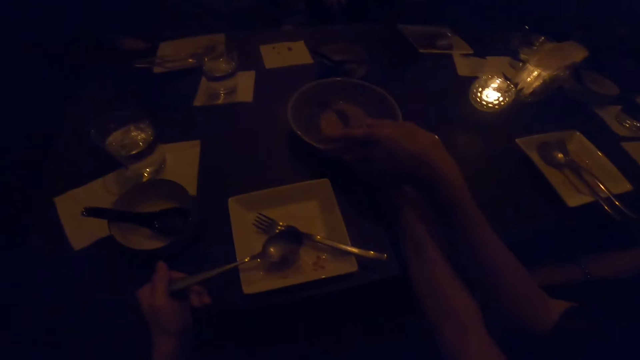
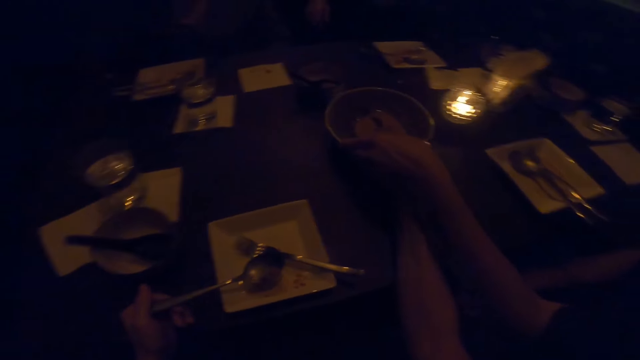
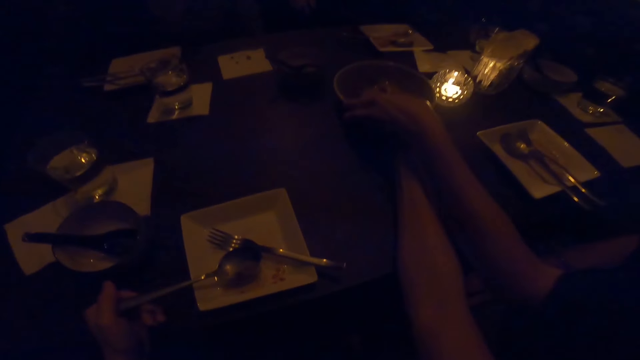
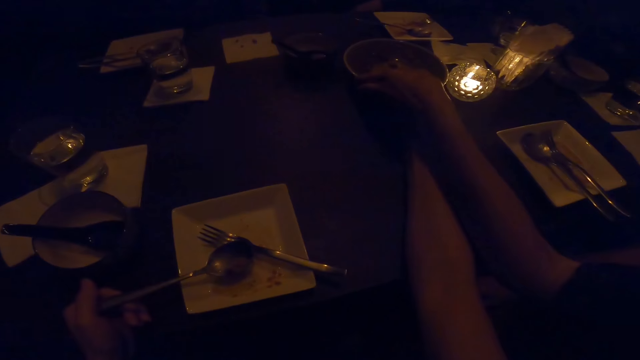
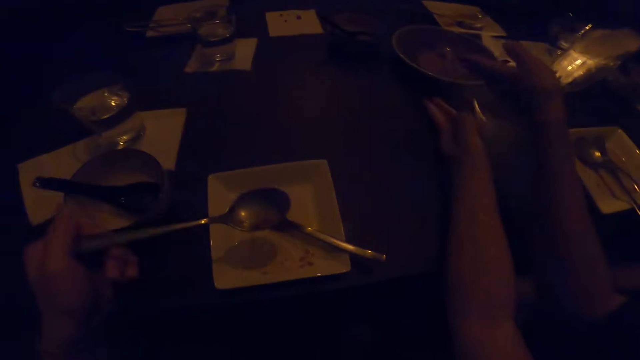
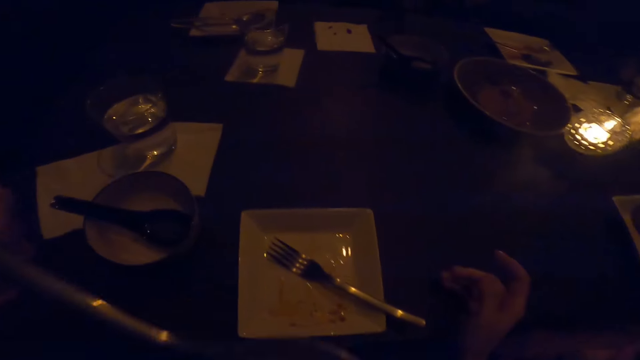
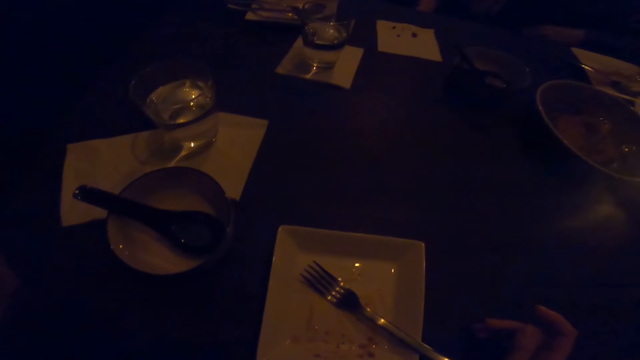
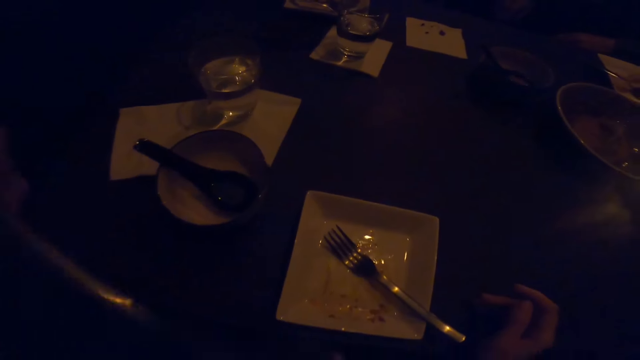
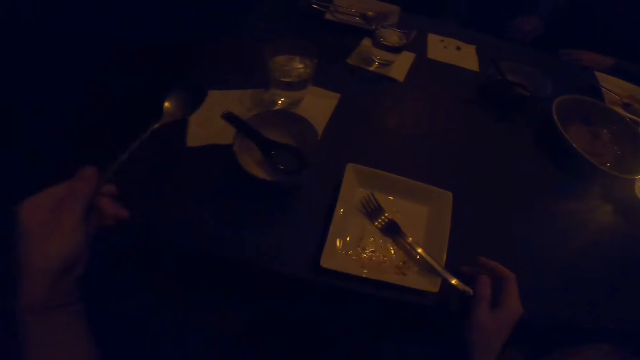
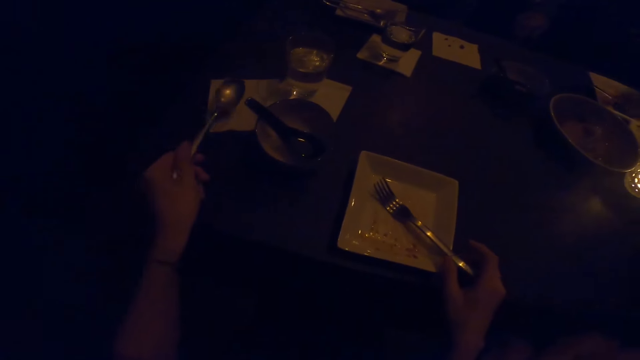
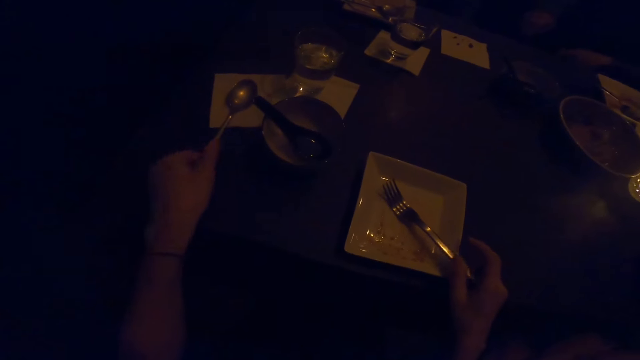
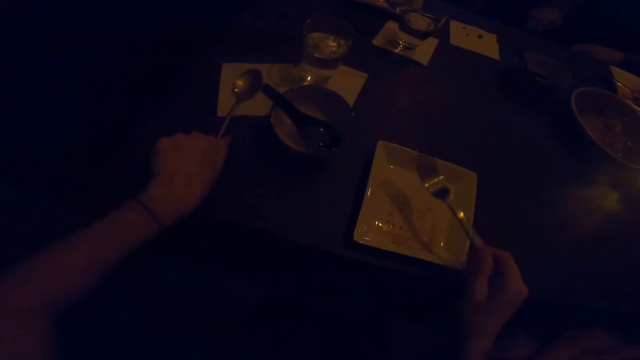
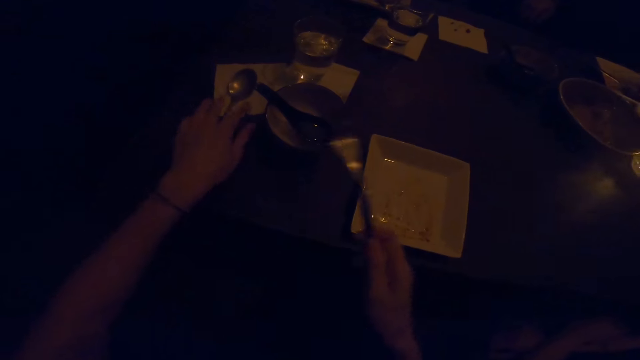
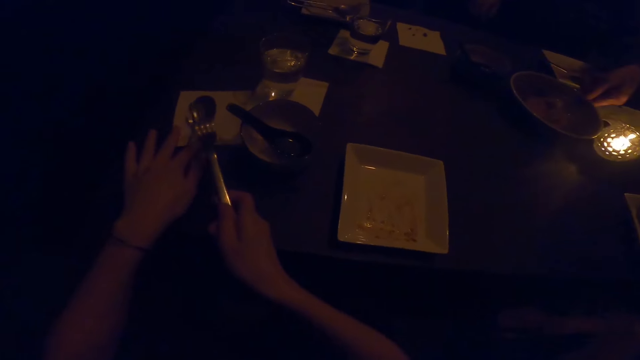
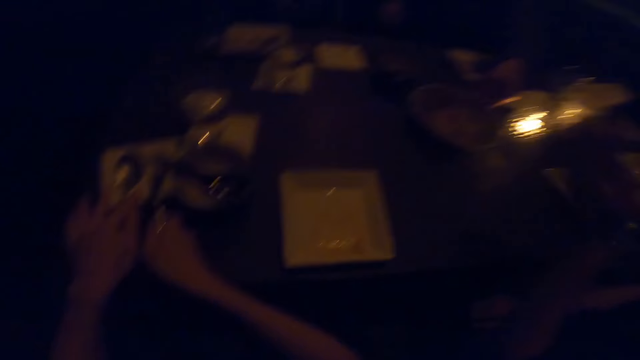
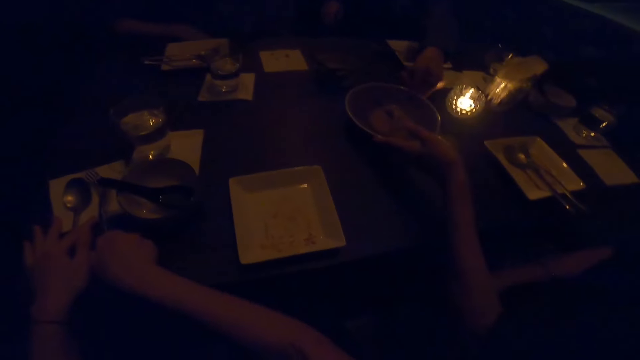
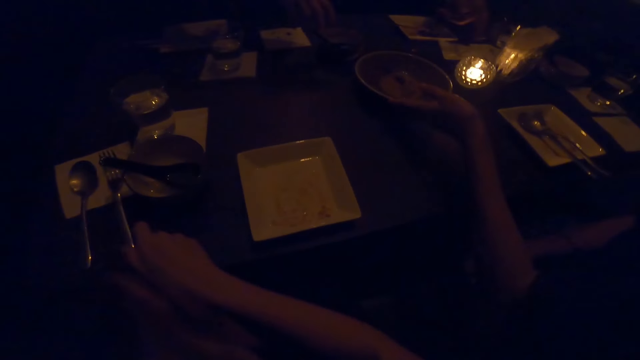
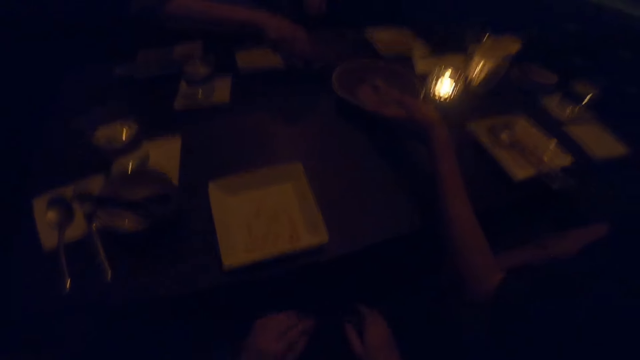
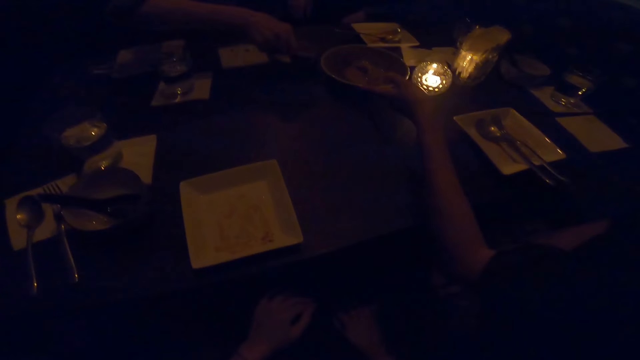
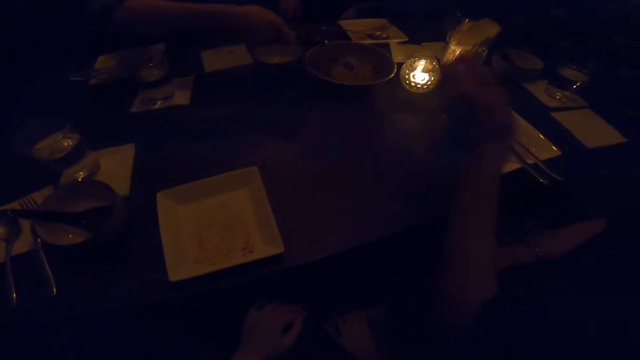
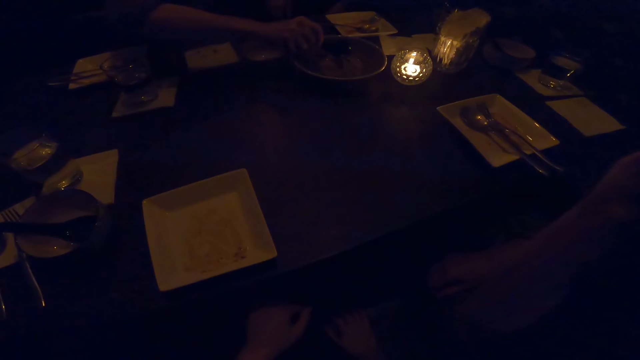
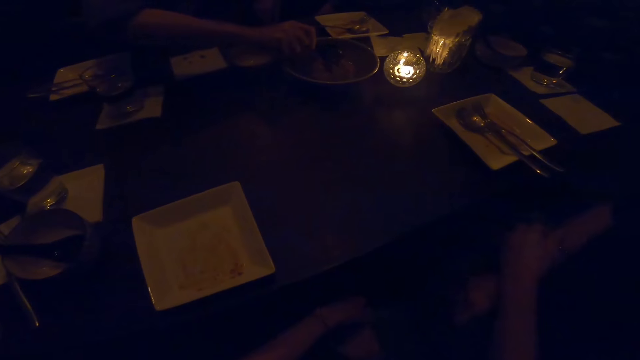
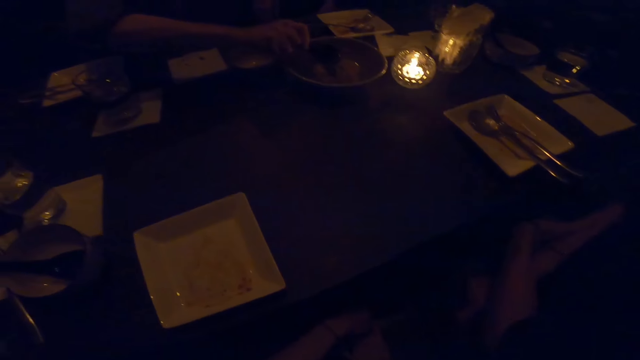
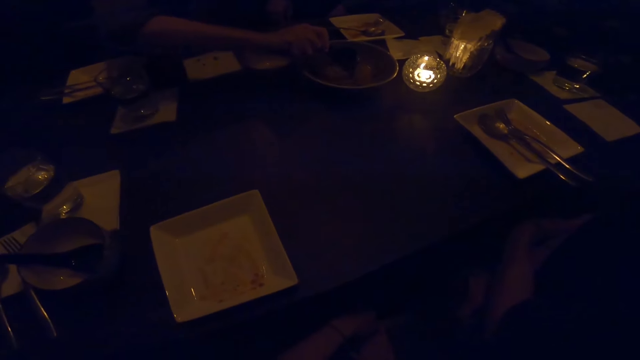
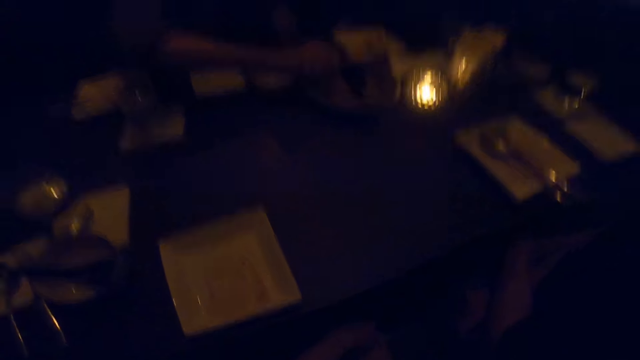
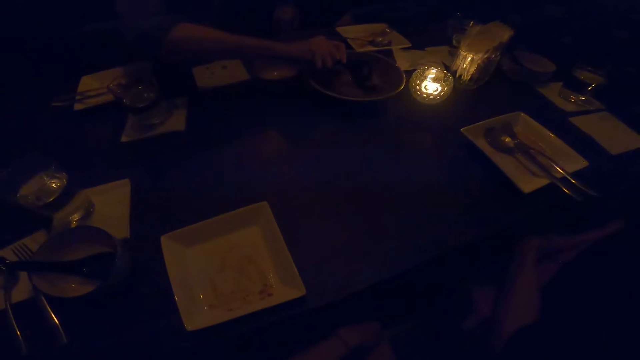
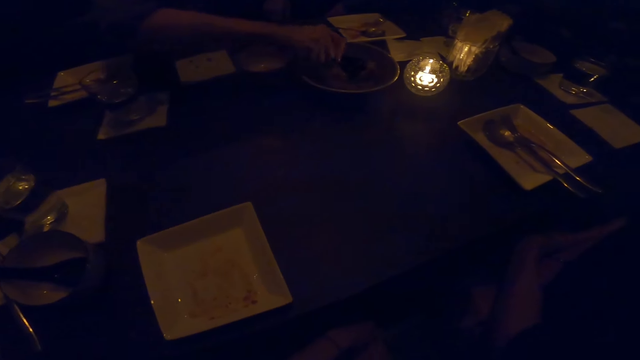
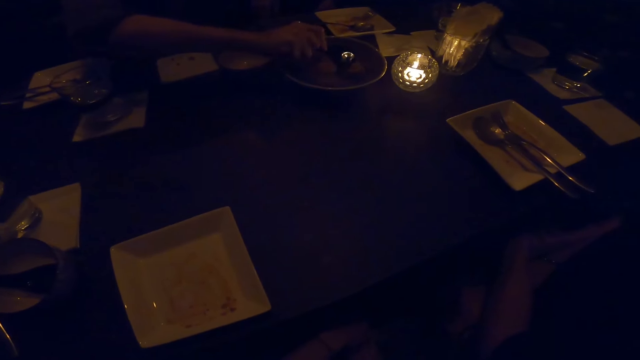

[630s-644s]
The camera wearer moves a bowl on the table. They eat food. They place the spoon and fork on the table. They look around the table.

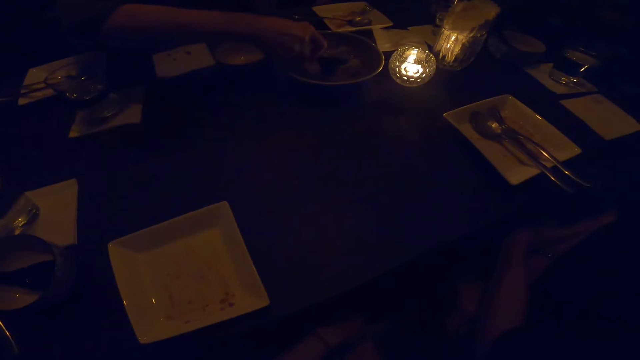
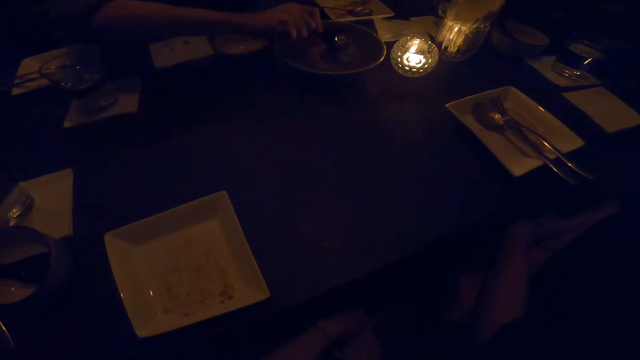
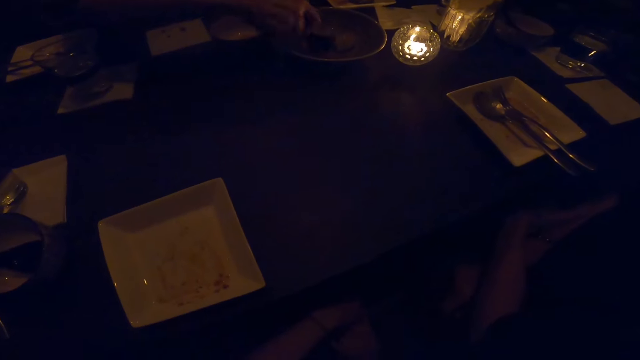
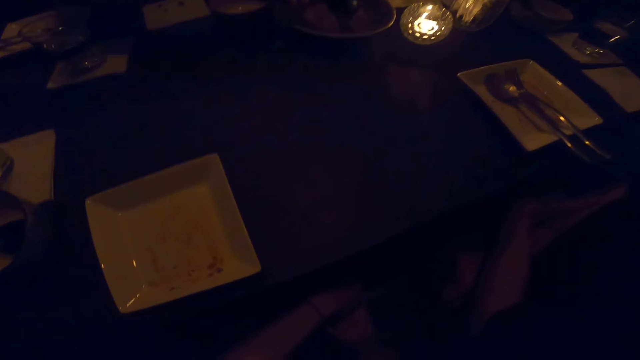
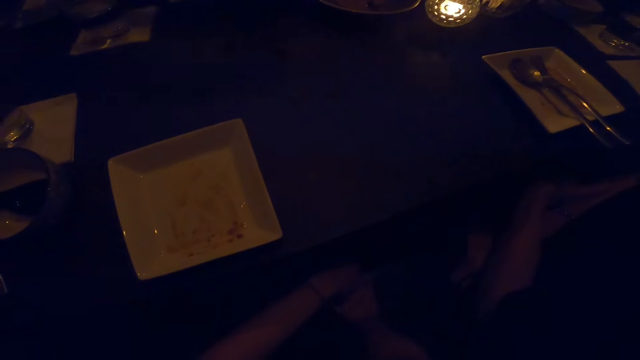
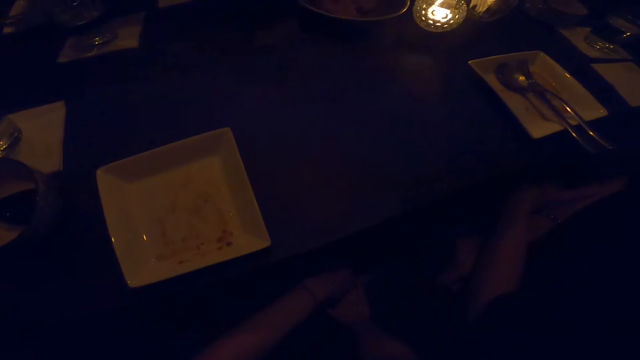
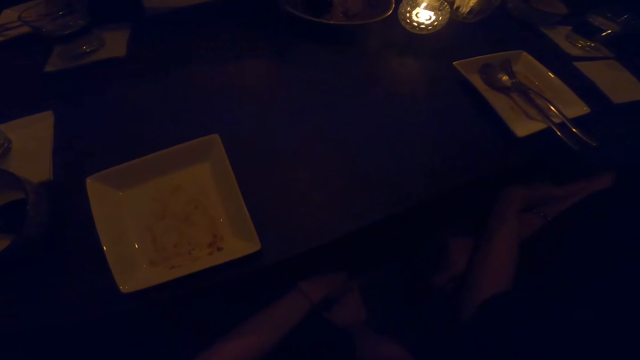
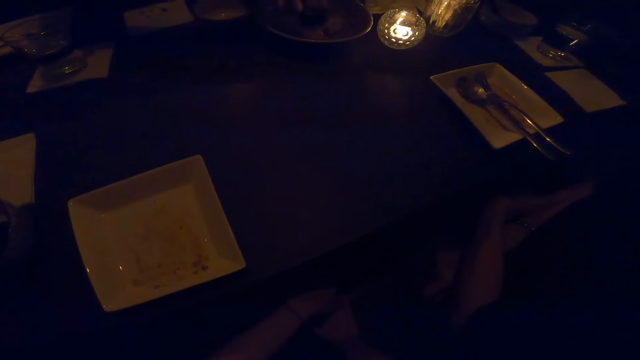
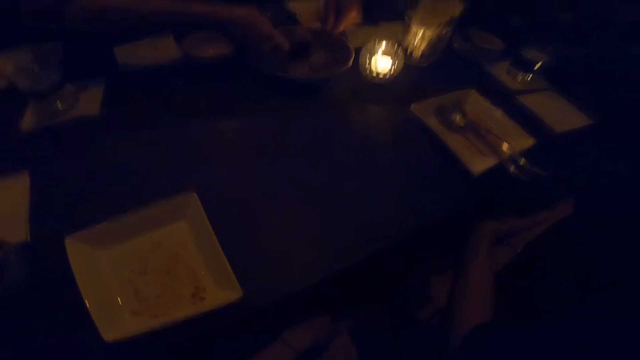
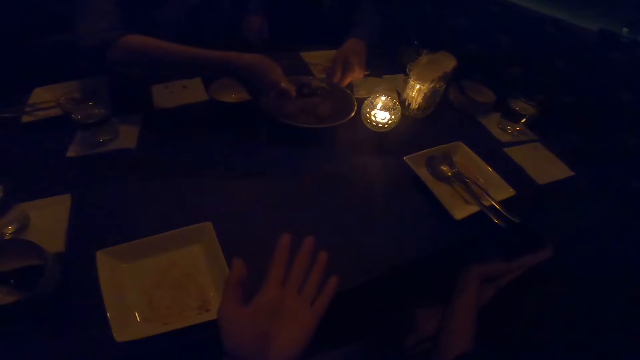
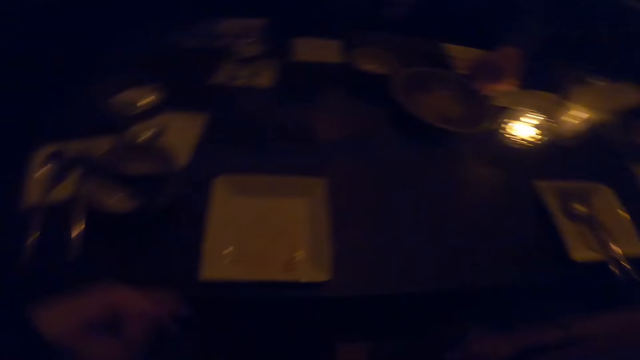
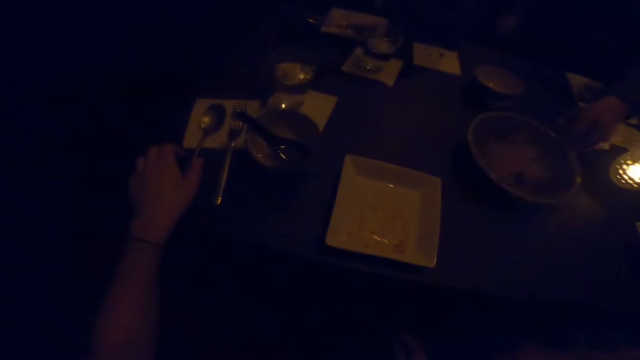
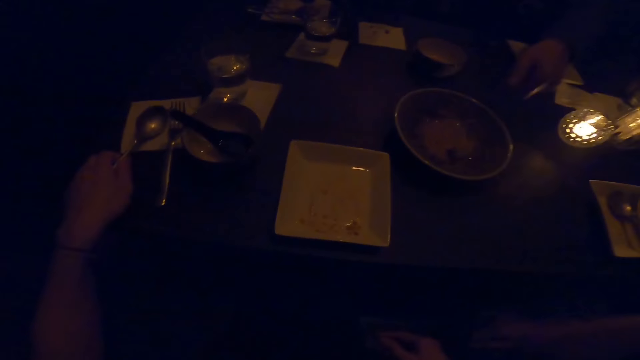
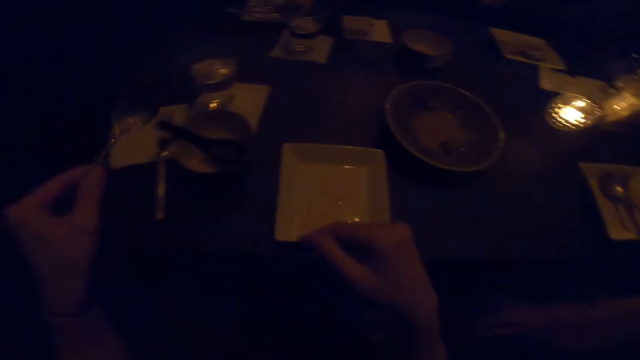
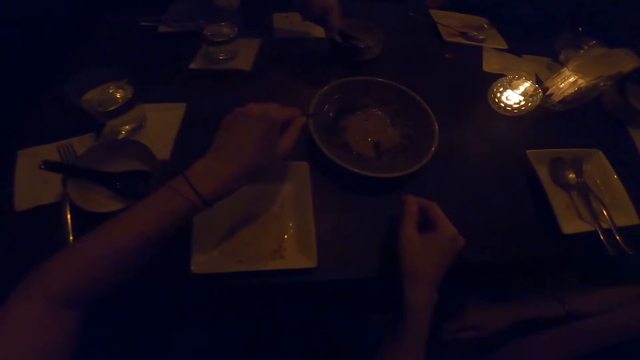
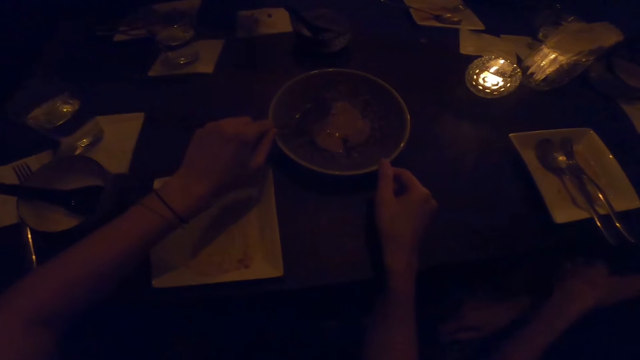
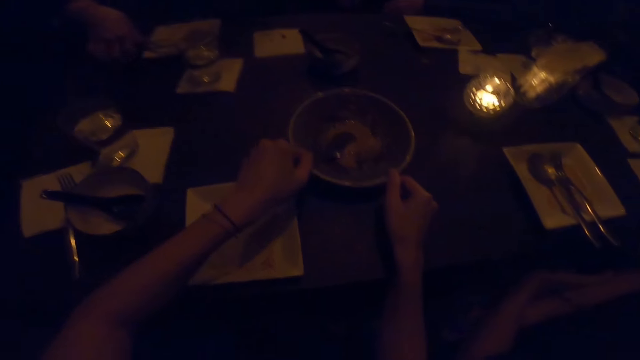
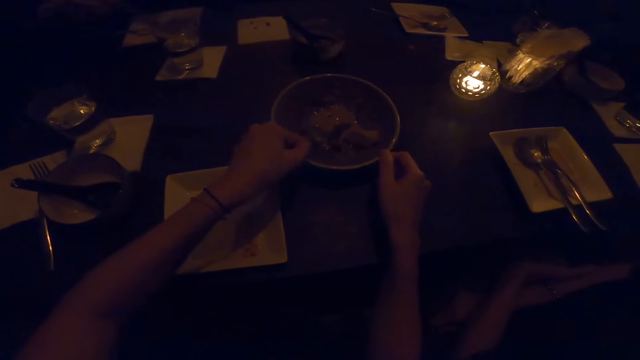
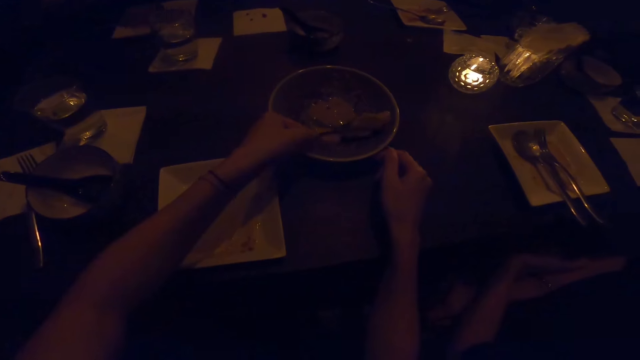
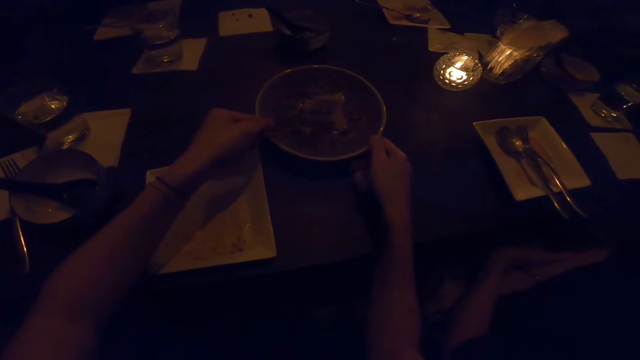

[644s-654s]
The camera wearer picks up a spoon. They serve the food. They pick up the food.
